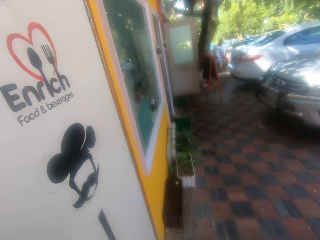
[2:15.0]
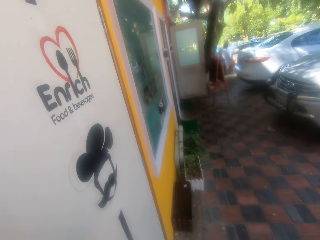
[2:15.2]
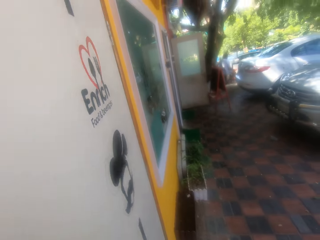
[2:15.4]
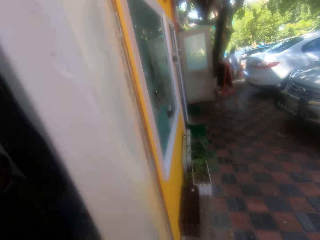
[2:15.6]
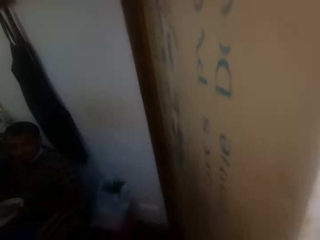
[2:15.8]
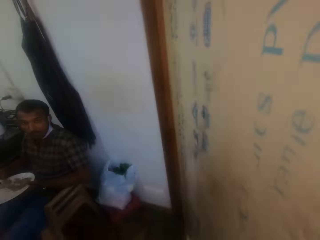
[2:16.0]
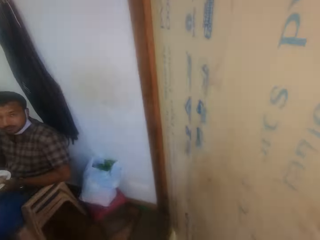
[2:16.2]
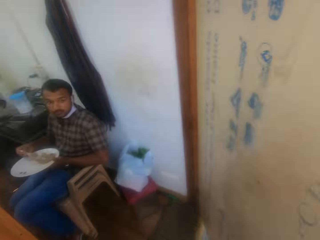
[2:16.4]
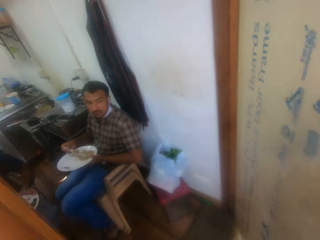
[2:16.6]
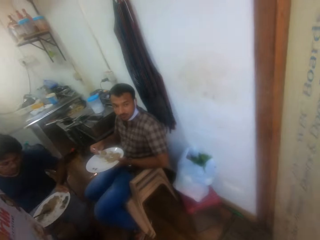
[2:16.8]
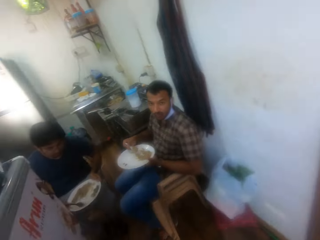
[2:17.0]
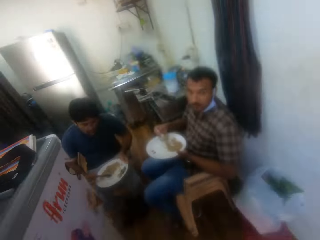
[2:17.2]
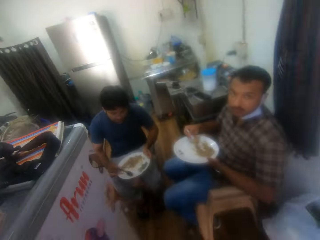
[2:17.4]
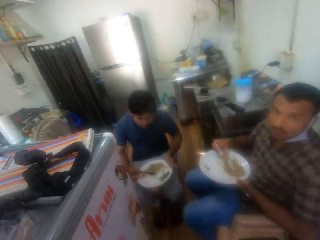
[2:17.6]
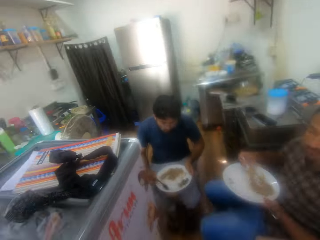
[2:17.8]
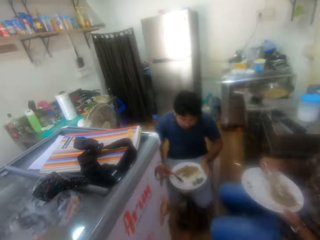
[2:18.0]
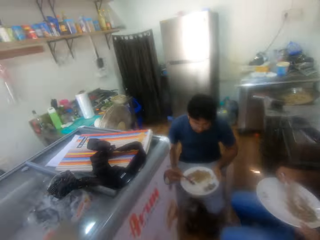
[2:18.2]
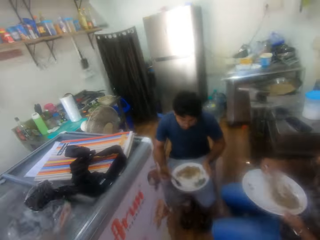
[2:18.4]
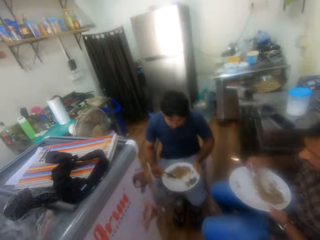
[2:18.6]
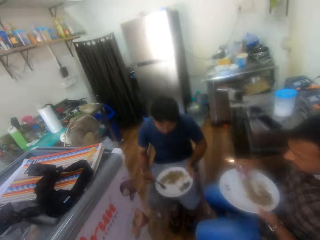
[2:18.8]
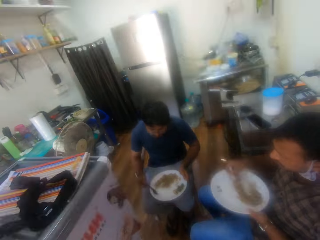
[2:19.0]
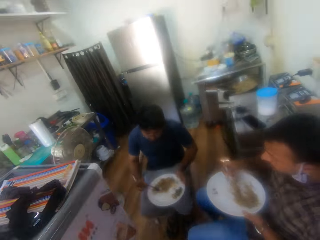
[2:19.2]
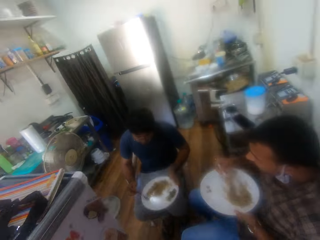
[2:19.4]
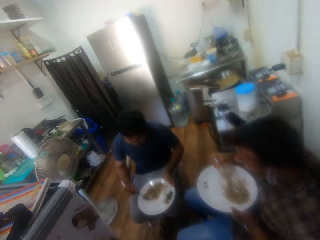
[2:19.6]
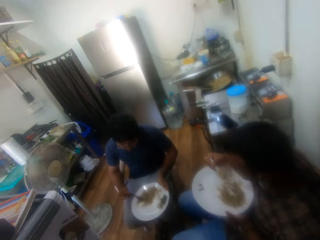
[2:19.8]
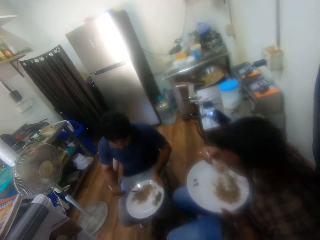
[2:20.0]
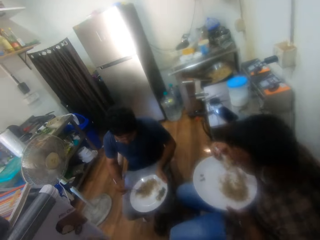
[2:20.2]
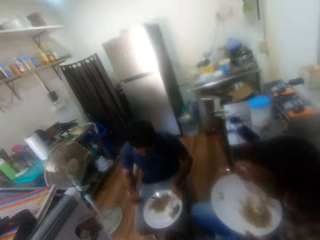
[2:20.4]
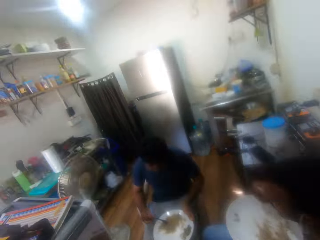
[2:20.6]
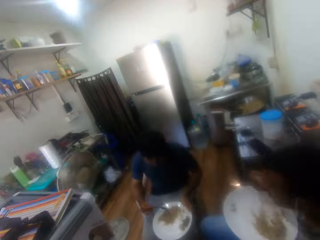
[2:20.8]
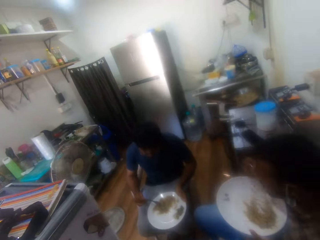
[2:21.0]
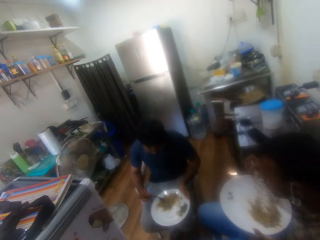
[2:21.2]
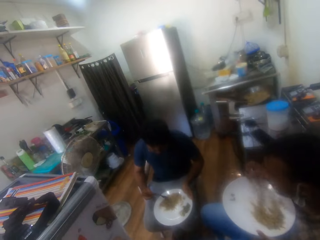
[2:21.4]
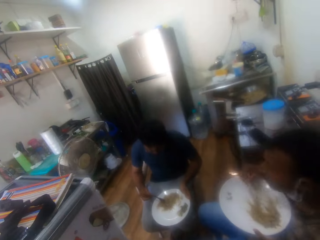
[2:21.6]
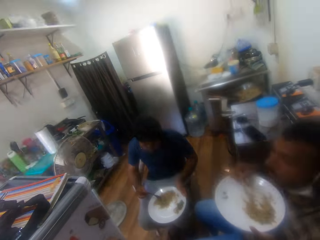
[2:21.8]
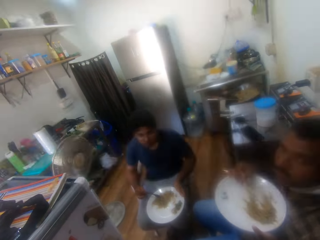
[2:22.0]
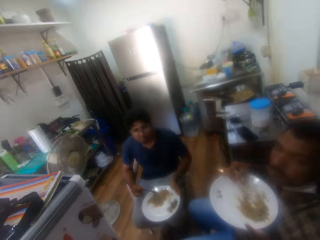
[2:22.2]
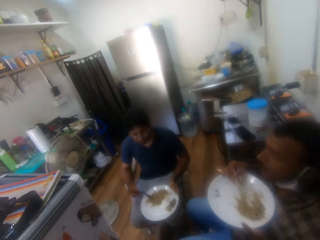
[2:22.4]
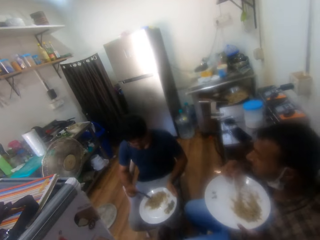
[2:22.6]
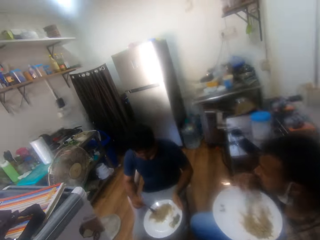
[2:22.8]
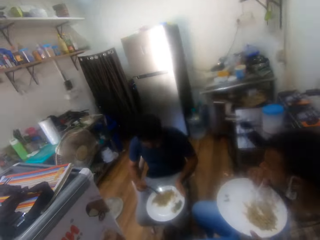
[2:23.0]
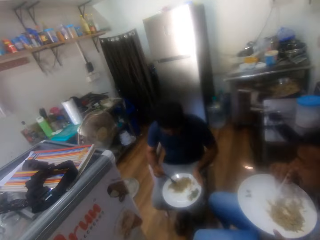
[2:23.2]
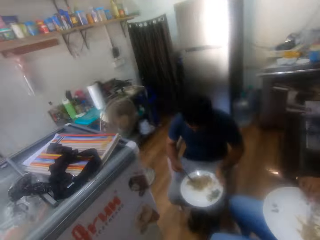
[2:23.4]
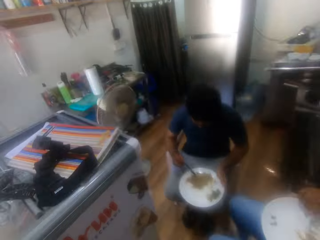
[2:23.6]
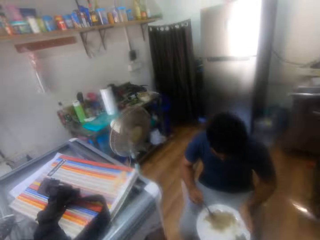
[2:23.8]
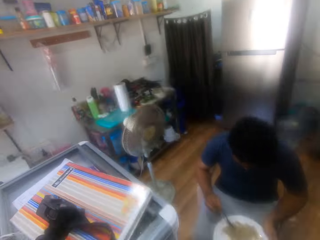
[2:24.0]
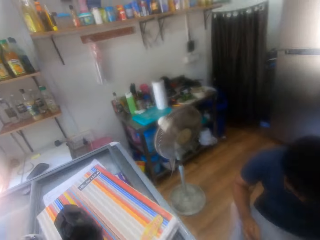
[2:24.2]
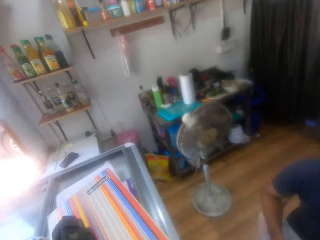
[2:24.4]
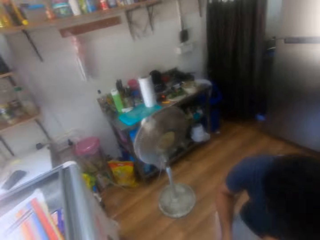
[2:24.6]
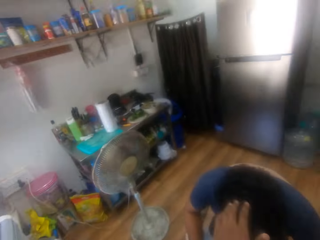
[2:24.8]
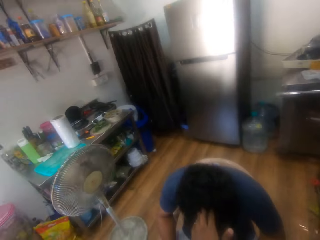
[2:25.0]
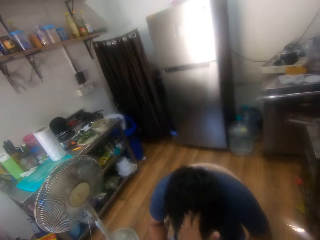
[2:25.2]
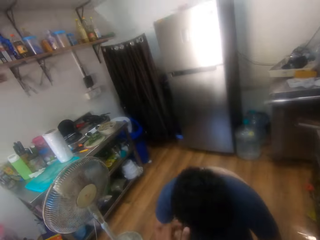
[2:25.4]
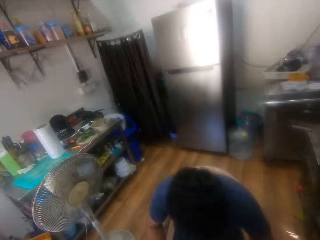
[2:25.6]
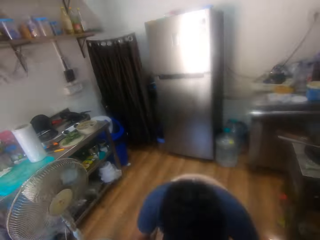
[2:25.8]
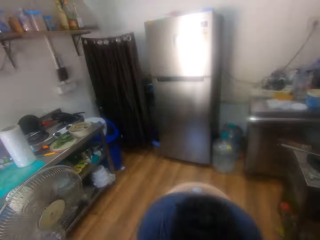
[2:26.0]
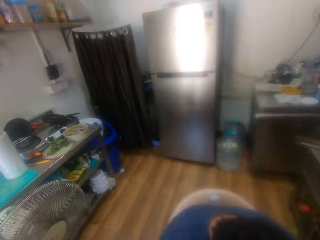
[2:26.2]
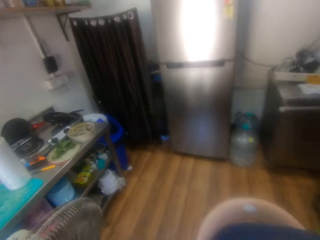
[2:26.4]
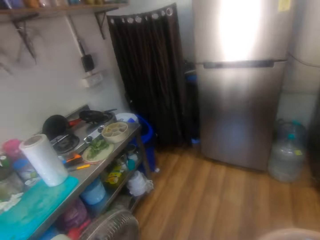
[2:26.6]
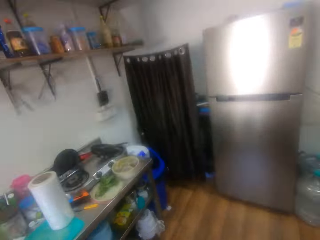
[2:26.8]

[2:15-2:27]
The camera wearer walks inside the house. They converse with a person. They converse with another person.

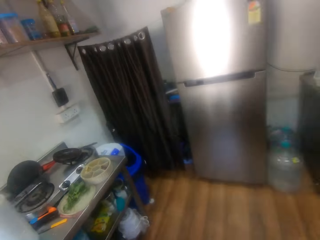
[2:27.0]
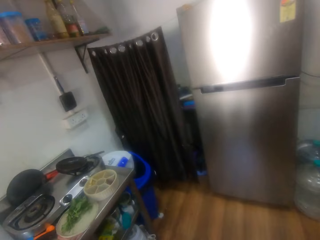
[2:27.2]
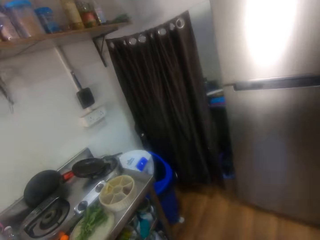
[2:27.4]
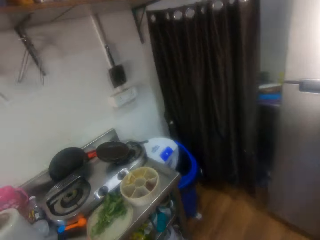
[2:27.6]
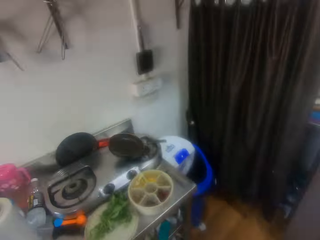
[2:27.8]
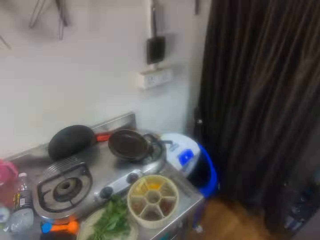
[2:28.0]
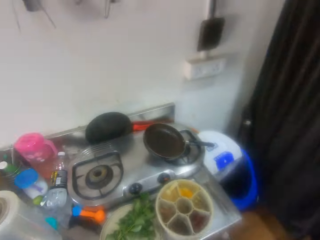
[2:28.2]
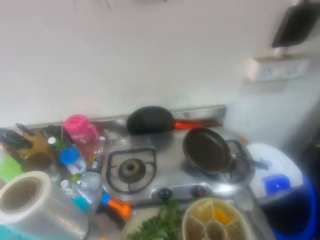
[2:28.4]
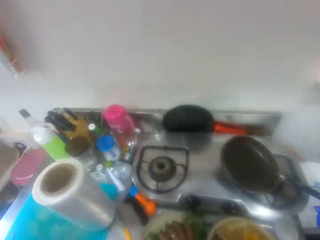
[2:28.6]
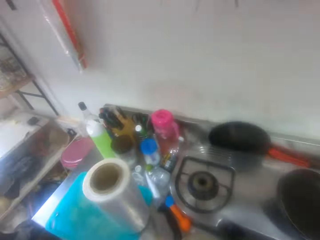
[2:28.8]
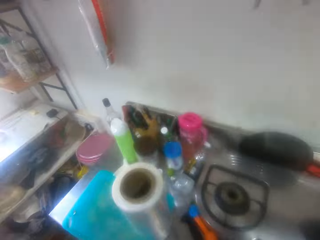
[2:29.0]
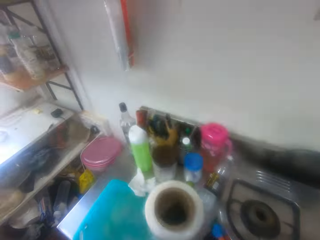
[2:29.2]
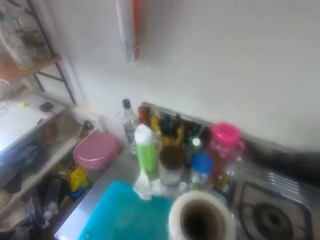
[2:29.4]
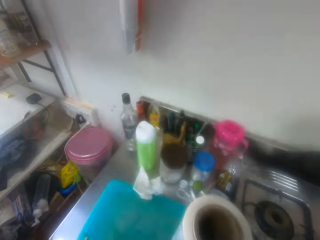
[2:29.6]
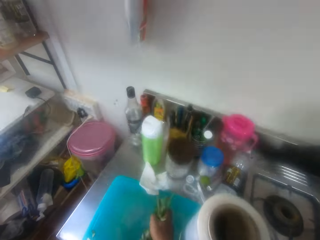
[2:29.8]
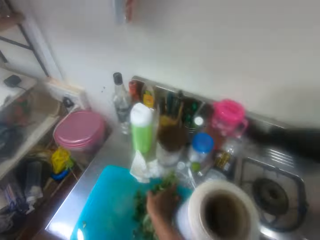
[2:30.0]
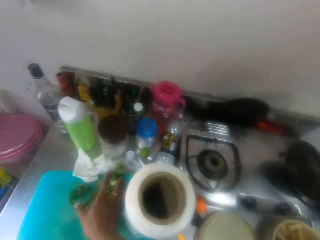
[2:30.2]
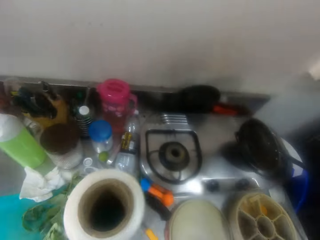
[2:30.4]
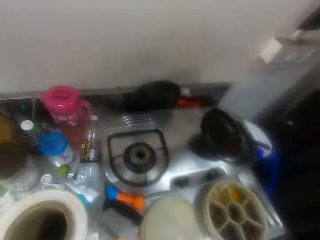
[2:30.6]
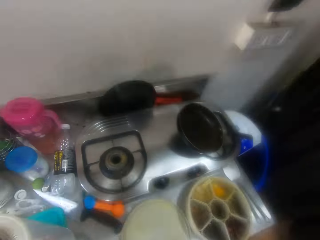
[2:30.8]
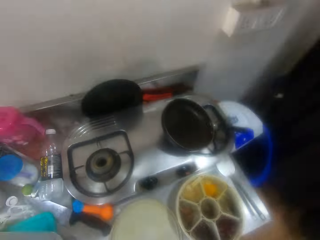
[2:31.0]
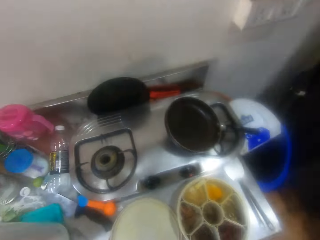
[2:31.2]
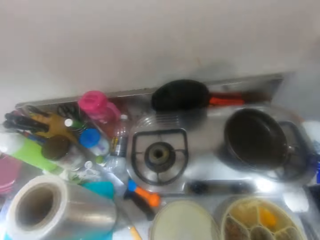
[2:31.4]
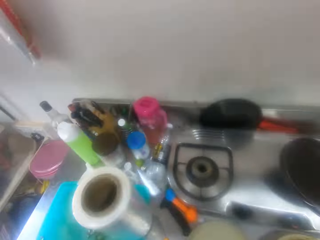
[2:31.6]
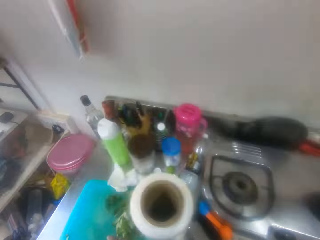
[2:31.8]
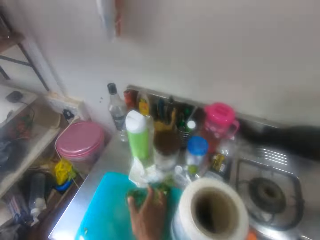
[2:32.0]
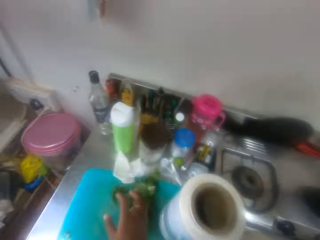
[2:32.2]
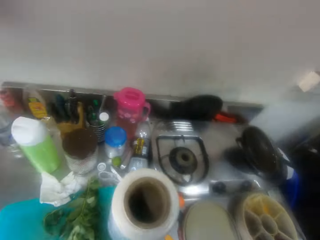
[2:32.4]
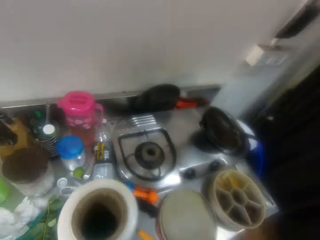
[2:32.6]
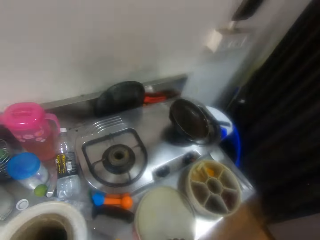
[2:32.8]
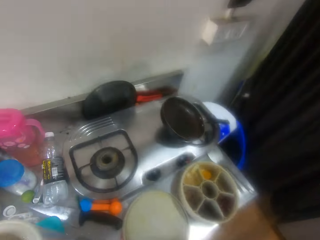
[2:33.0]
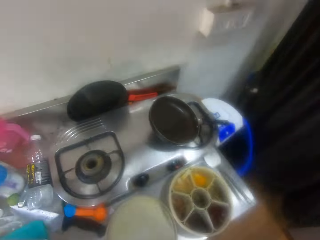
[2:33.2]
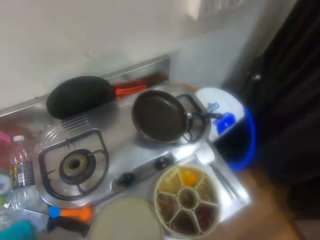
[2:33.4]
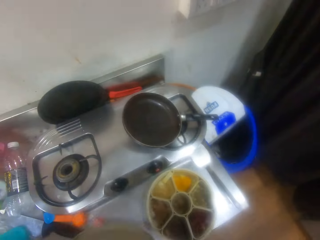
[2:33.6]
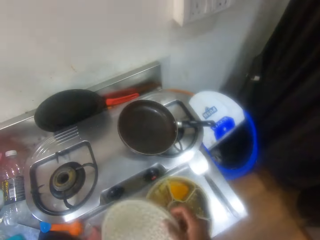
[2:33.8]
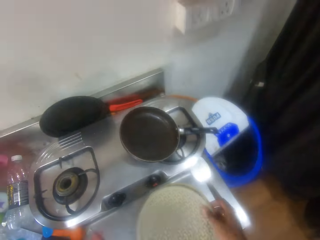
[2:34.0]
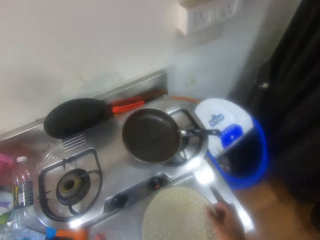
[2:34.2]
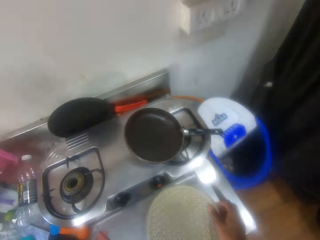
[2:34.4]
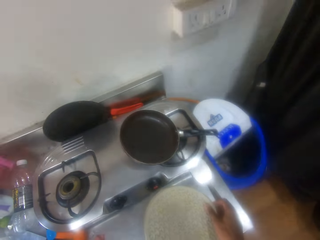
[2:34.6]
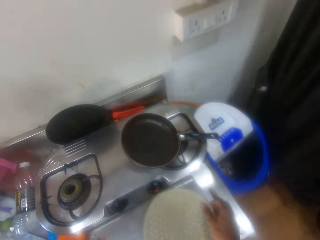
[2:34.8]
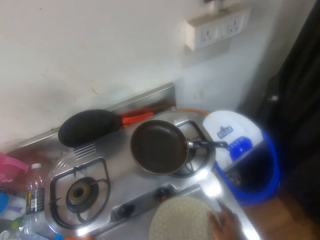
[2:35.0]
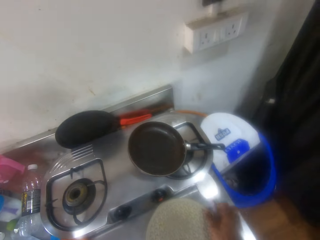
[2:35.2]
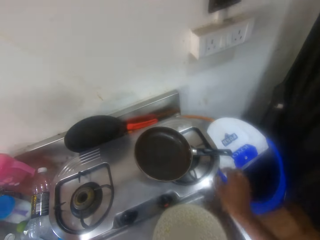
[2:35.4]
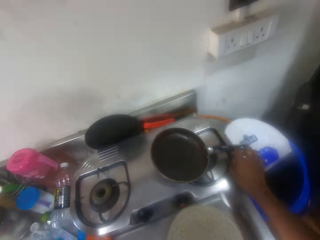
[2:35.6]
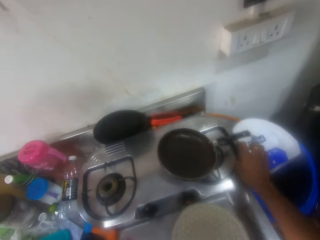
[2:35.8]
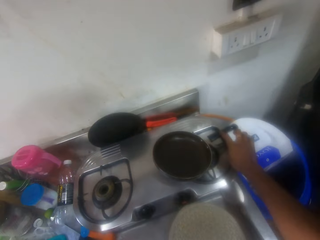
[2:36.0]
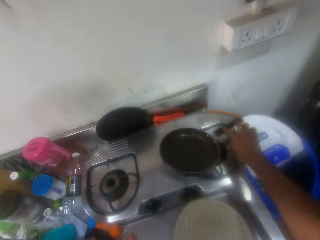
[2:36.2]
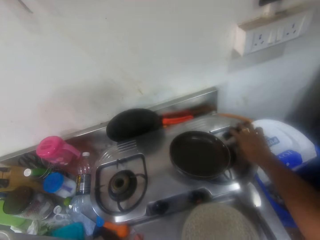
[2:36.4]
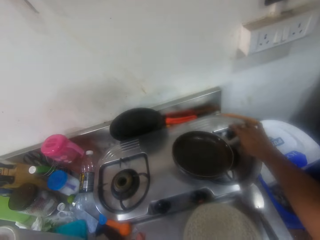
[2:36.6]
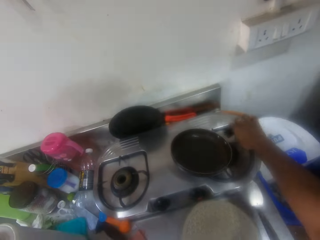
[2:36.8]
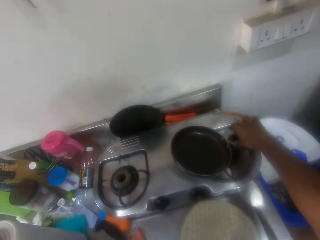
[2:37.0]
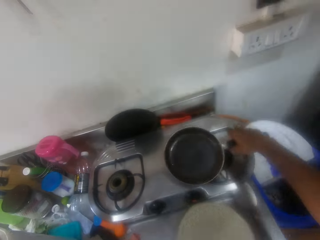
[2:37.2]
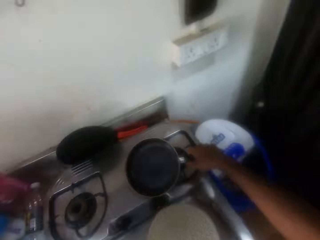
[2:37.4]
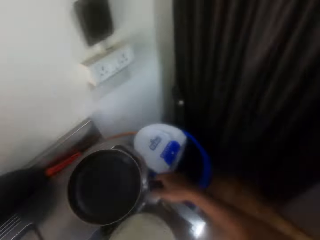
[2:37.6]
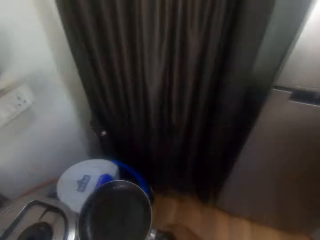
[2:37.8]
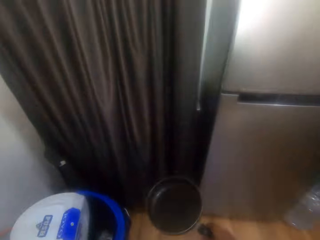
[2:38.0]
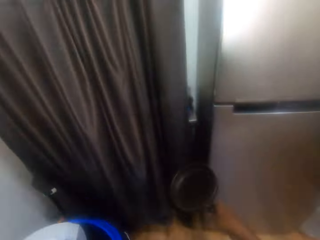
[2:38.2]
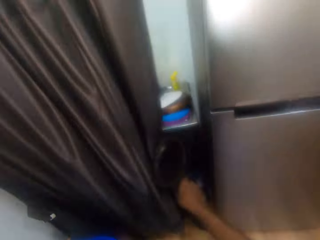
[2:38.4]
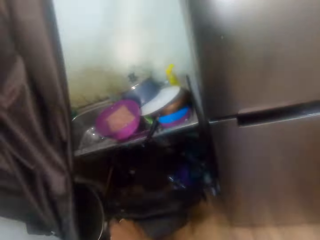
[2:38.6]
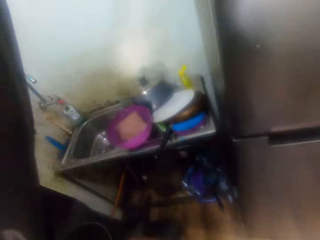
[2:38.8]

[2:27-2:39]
The camera wearer walks around the kitchen. They take a lid and cover the tin with the lid. They pick the frying pan on the cooker with the right hand.
